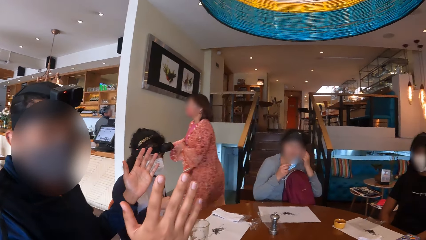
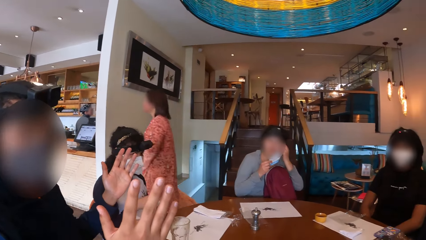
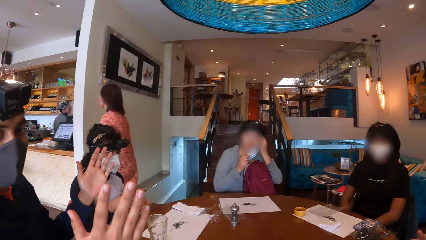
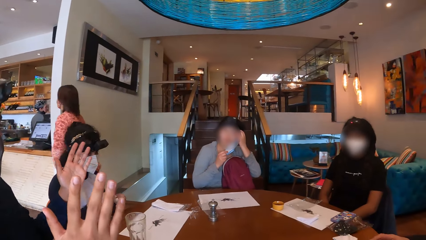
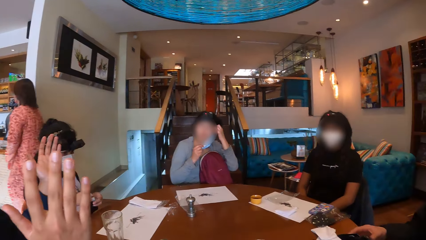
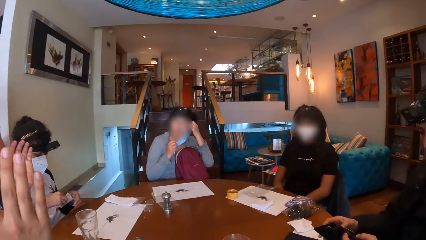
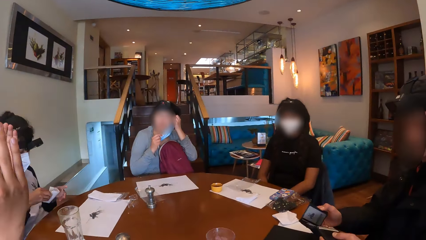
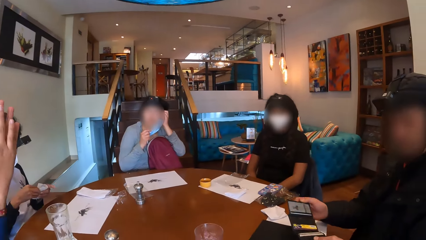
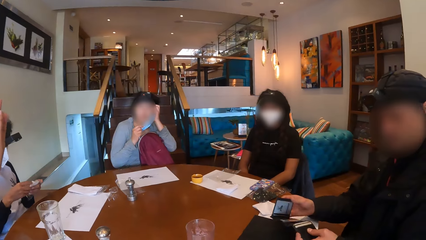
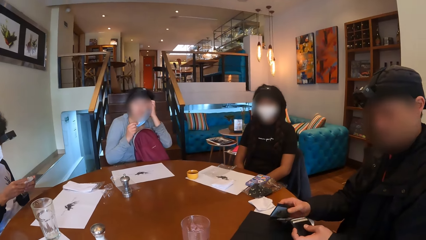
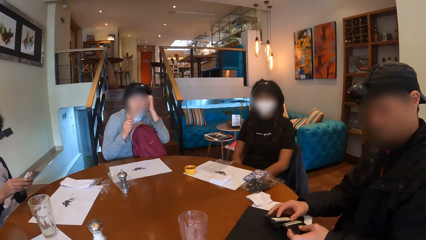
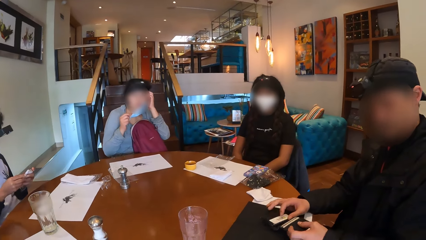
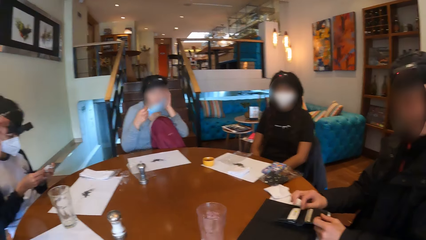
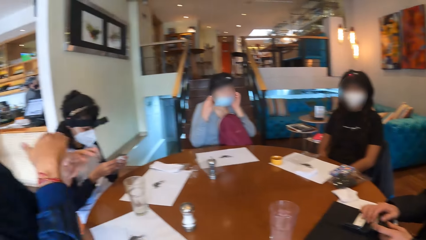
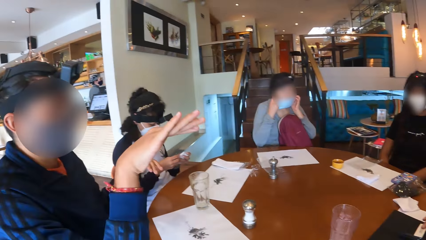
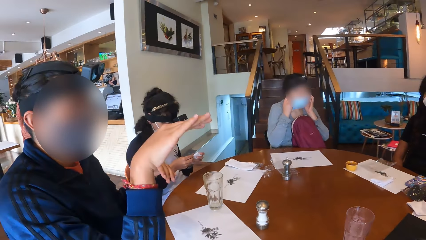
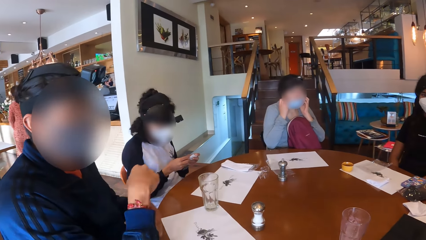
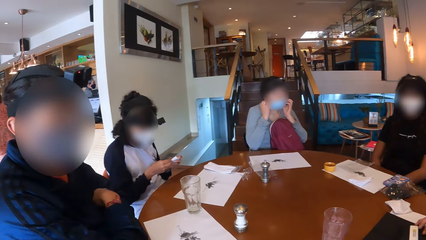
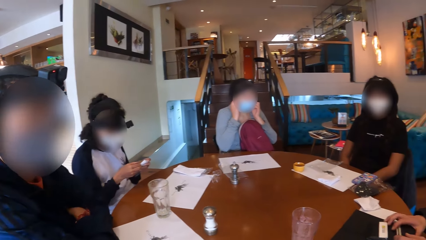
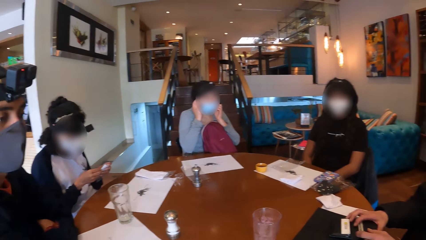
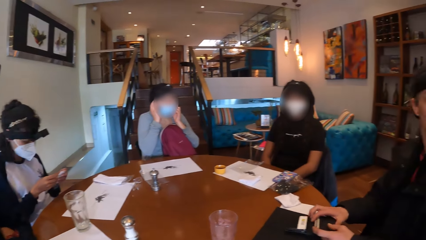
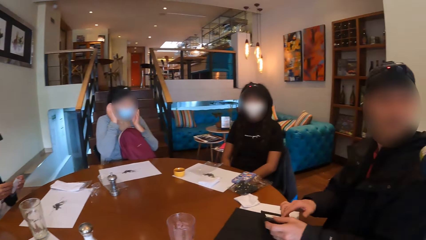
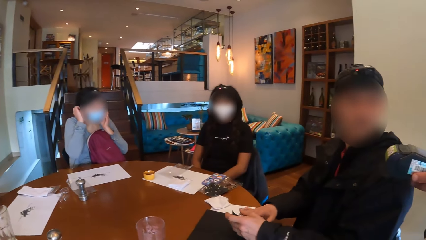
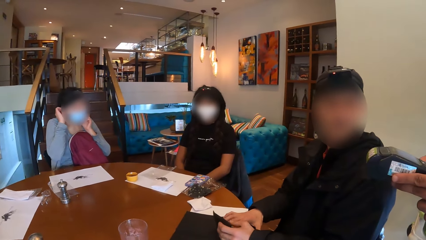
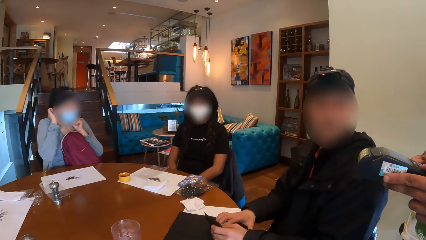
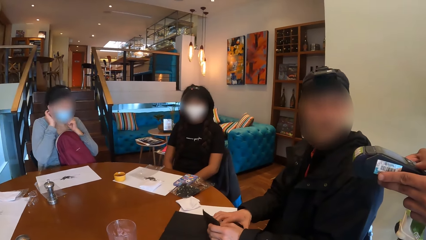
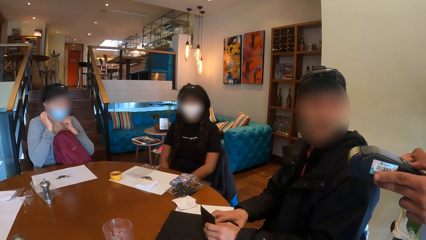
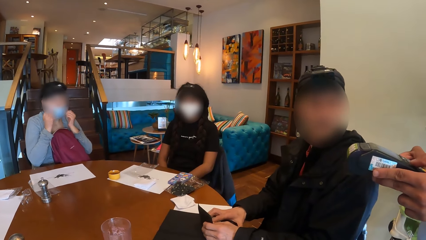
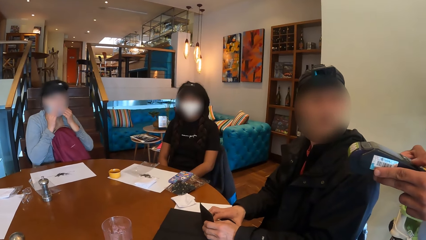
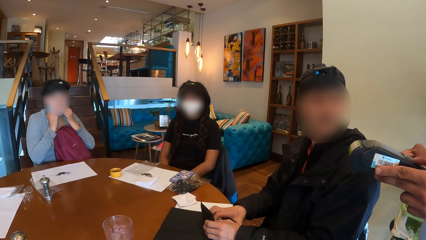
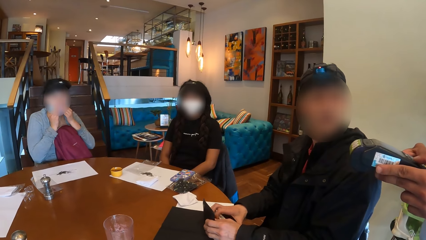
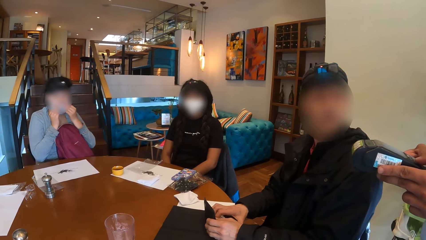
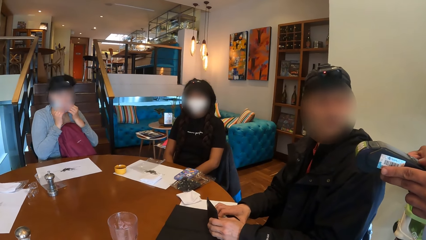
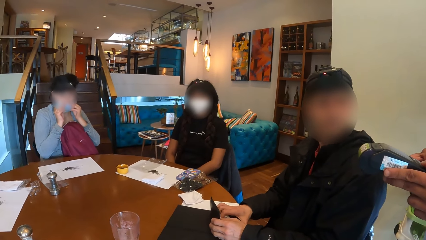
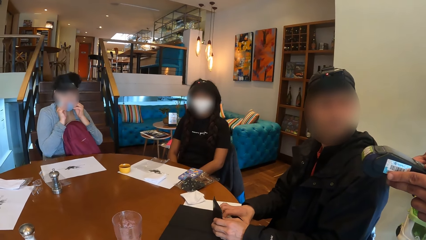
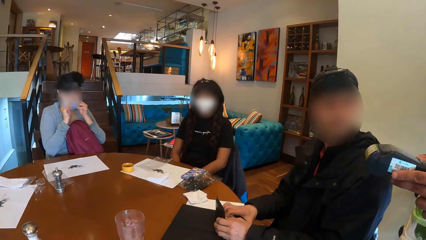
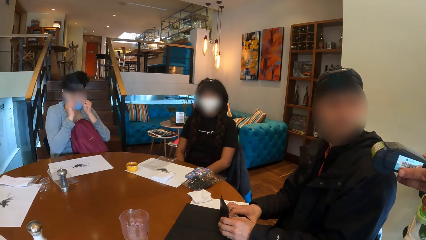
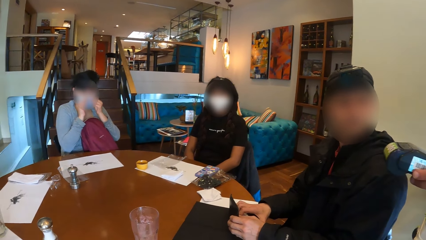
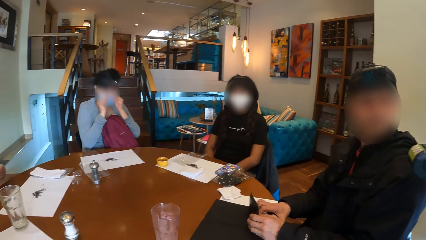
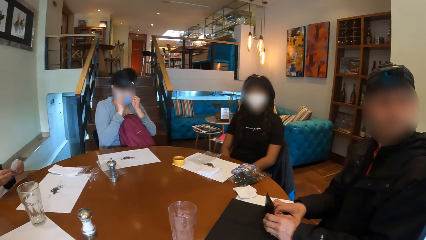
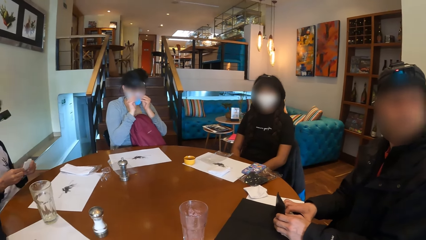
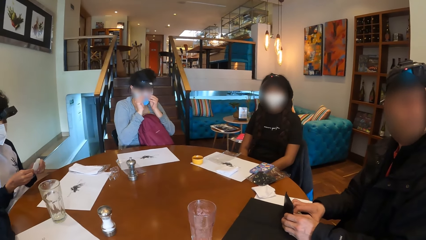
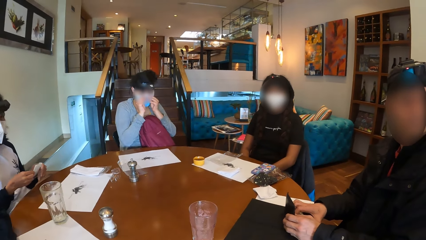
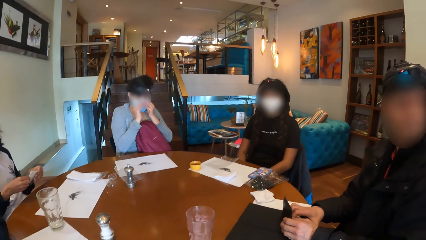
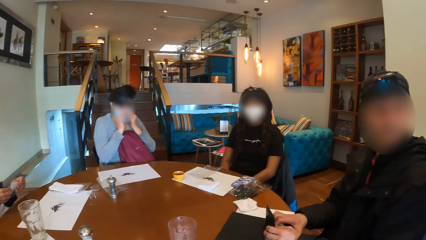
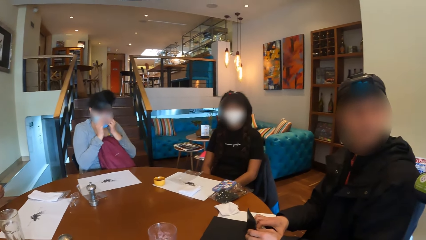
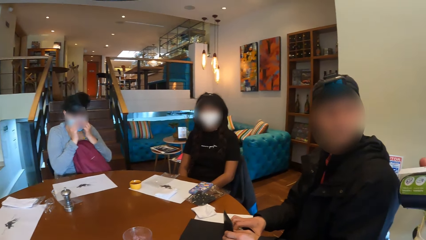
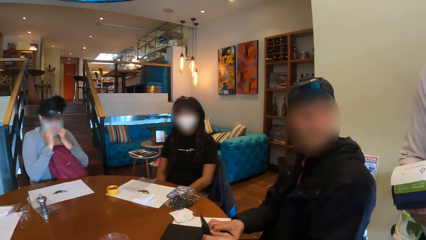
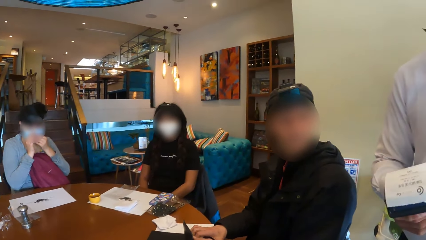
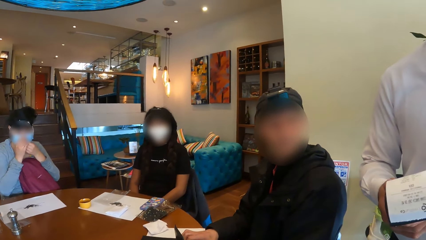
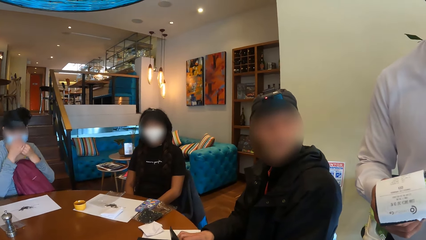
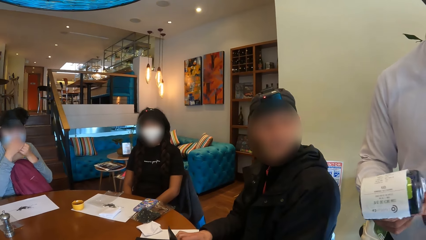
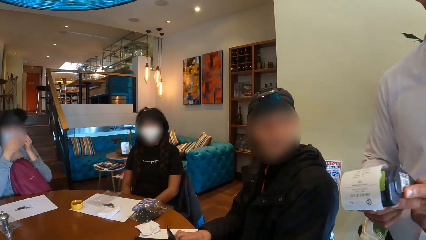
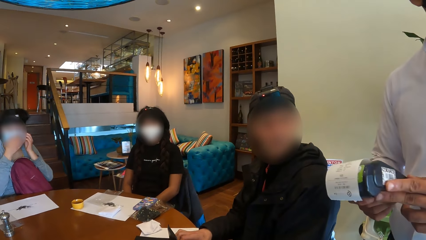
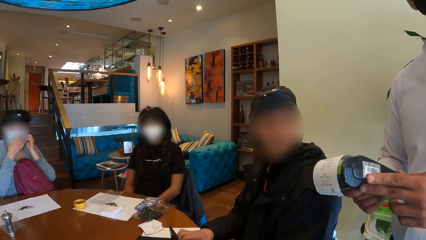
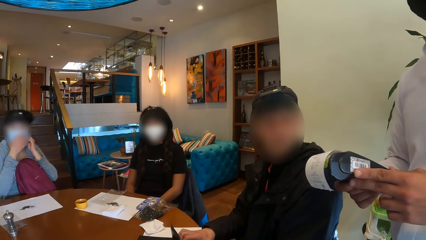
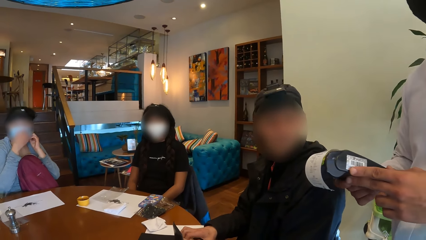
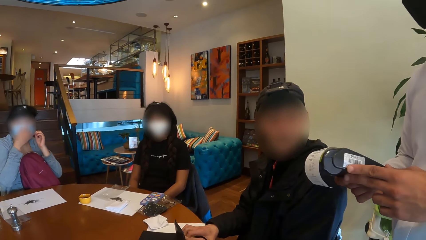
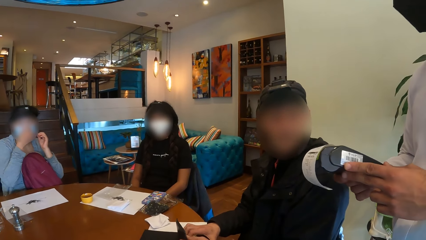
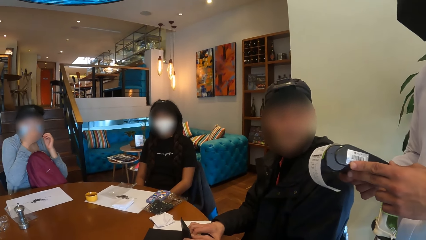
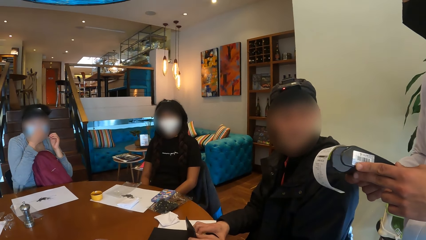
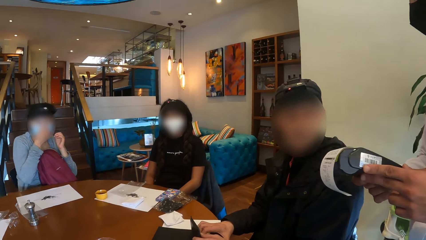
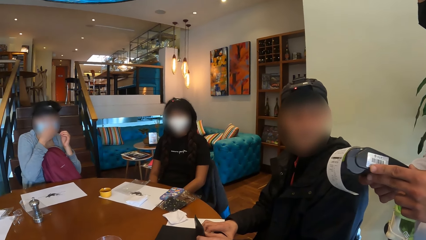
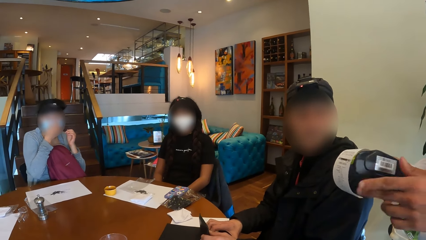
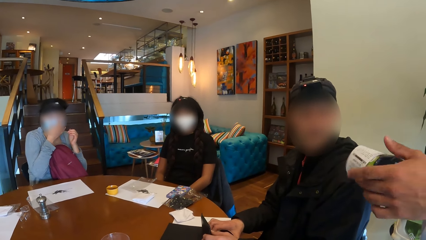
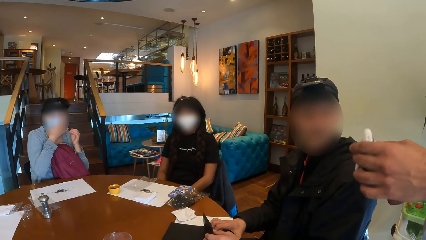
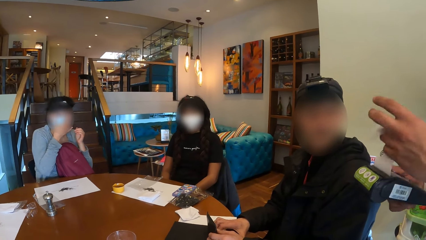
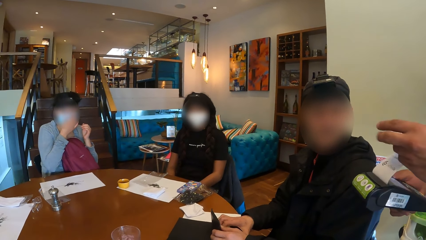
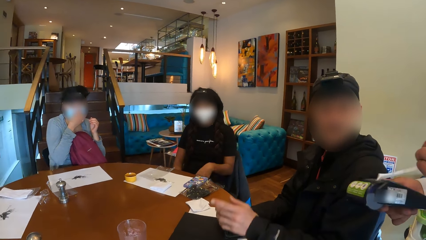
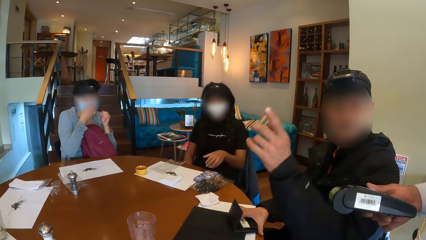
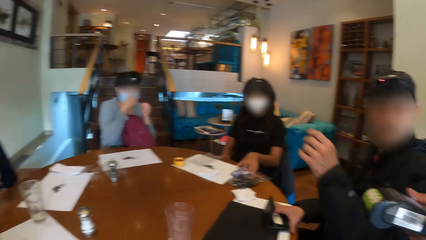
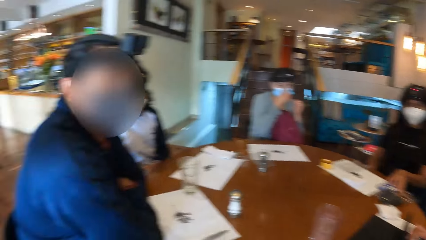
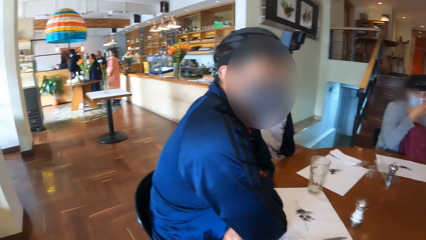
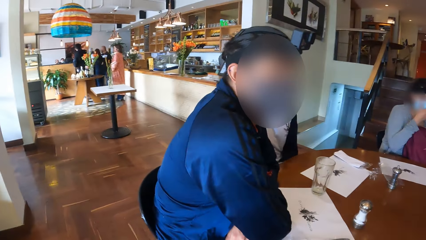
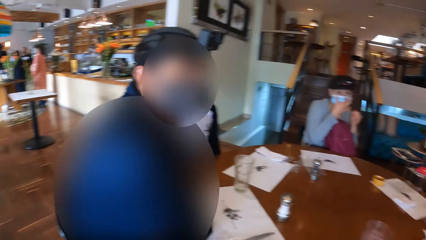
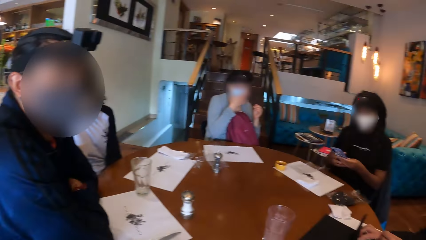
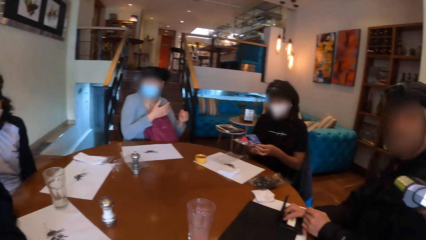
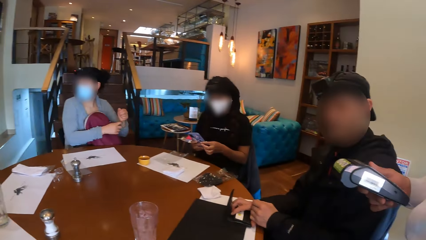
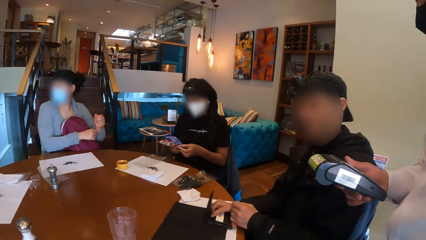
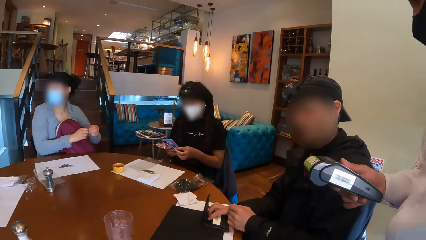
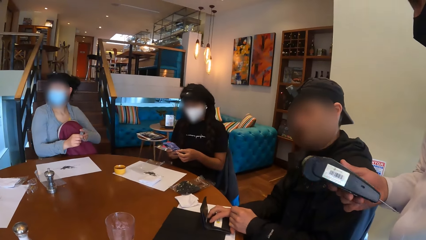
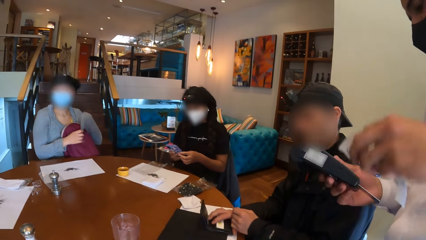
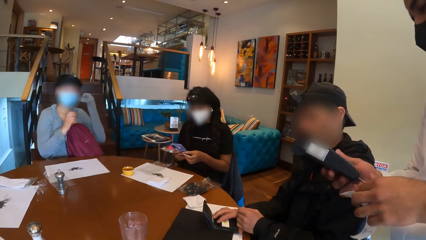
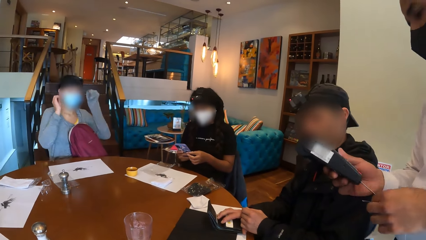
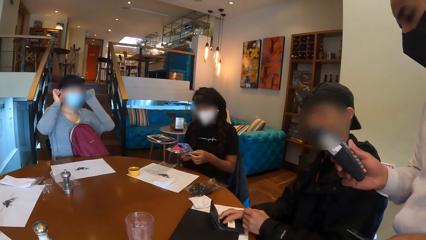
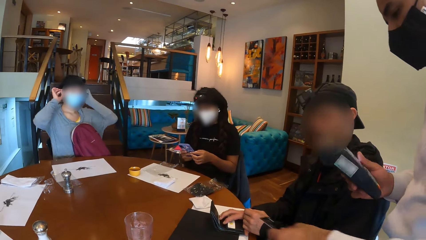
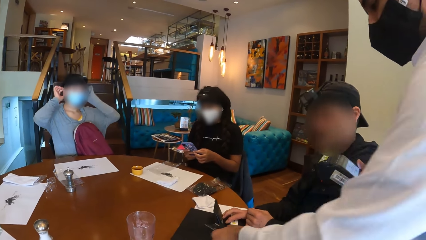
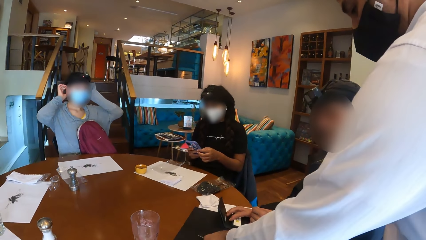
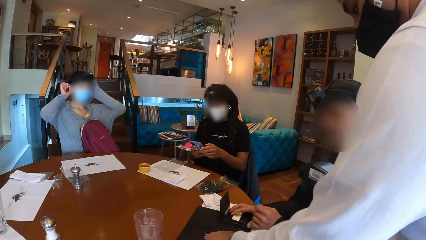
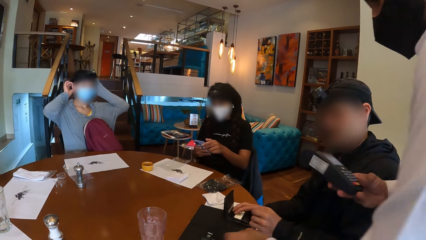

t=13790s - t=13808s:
A woman wears a mask. A man opens a wallet on the table with both hands. A waiter holds a POS machine with both hands. The man interacts with the waiter. The waiter tears a receipt from the POS machine with his left hand. A girl picks a phone from the table with her left hand. The waiter removes a debit card from the POS machine with his left hand. The girl operates the phone with both hands. The waiter drops the debit card on the table with his left hand.
